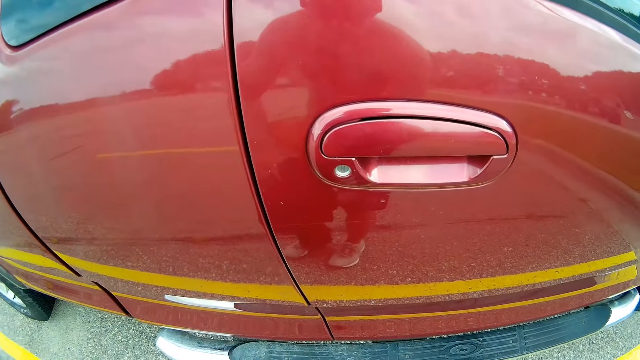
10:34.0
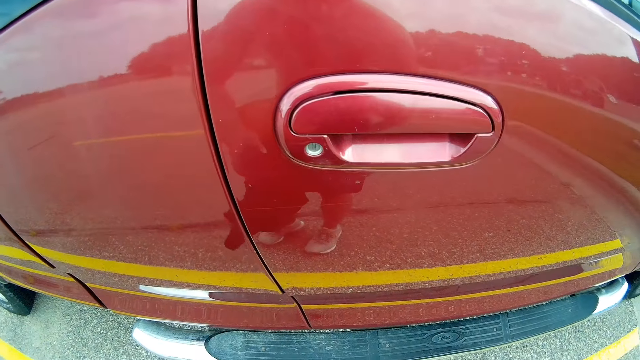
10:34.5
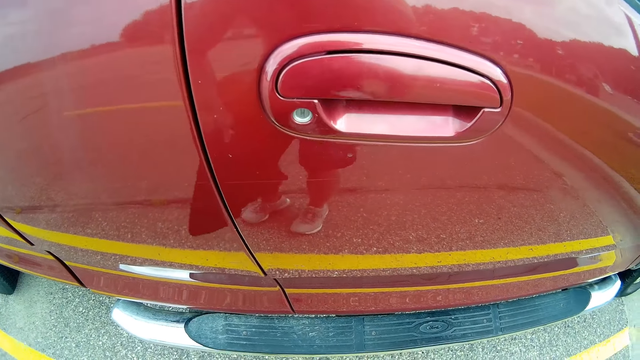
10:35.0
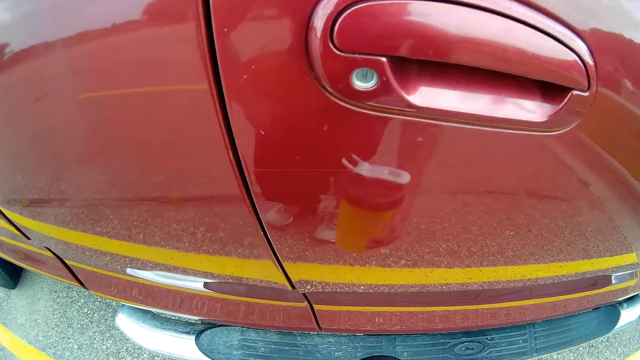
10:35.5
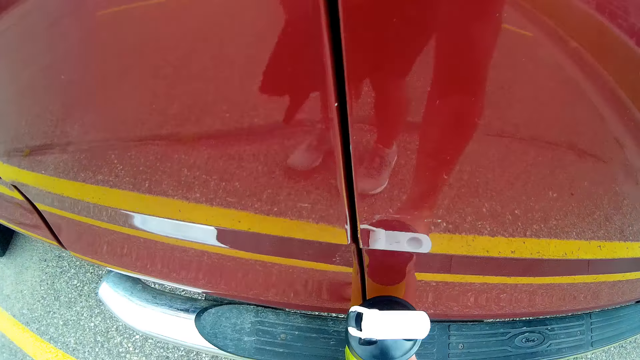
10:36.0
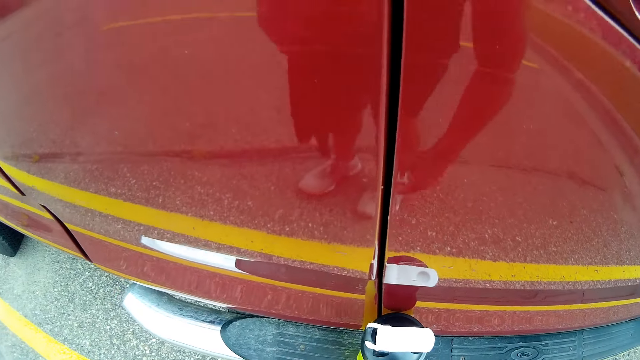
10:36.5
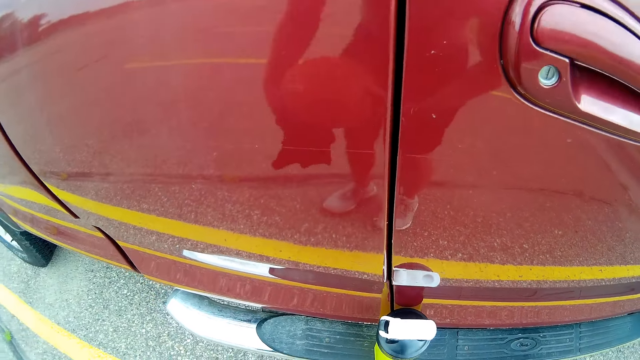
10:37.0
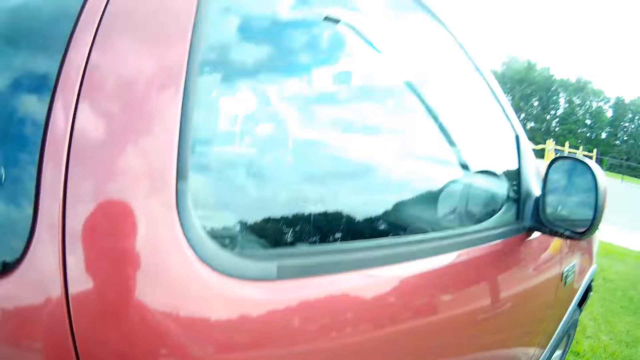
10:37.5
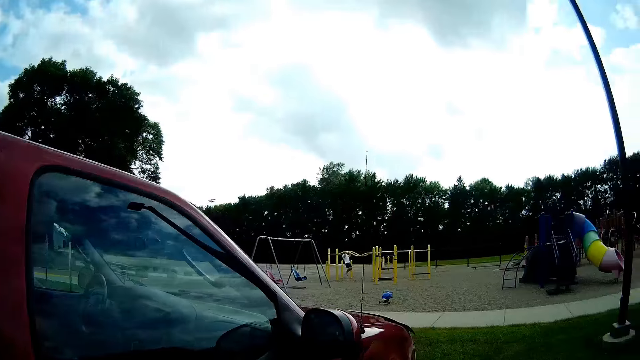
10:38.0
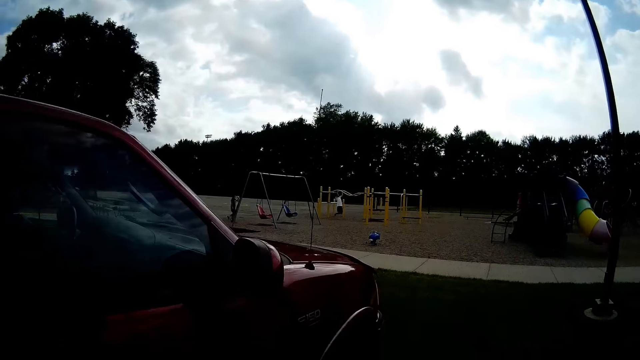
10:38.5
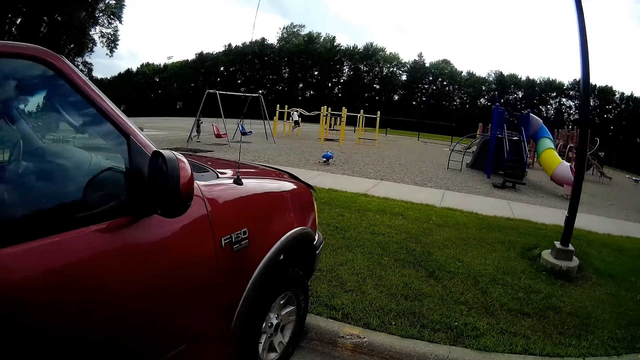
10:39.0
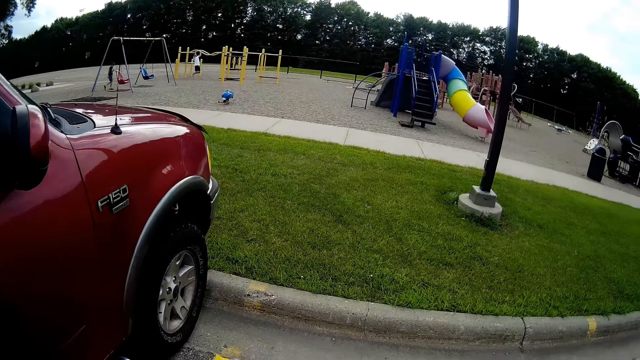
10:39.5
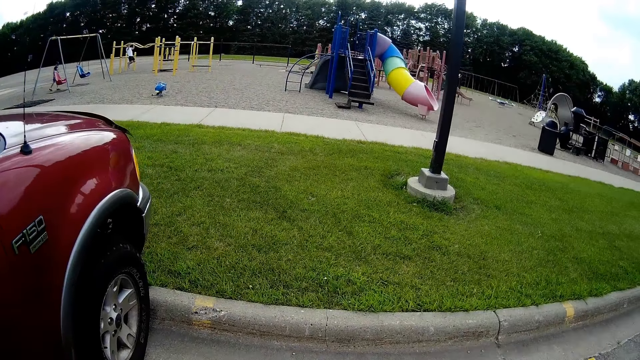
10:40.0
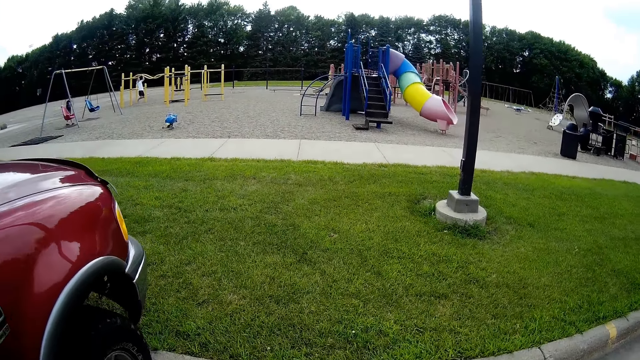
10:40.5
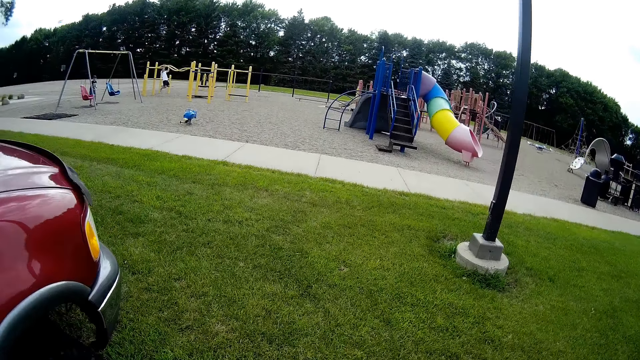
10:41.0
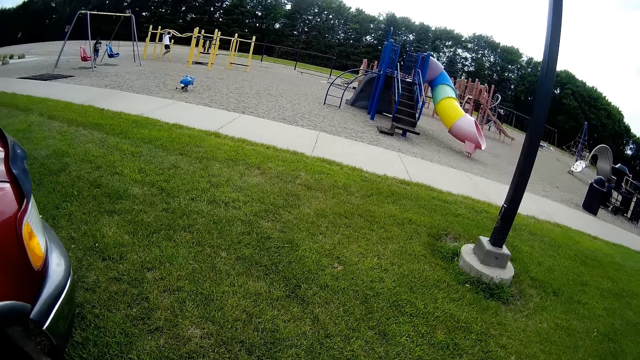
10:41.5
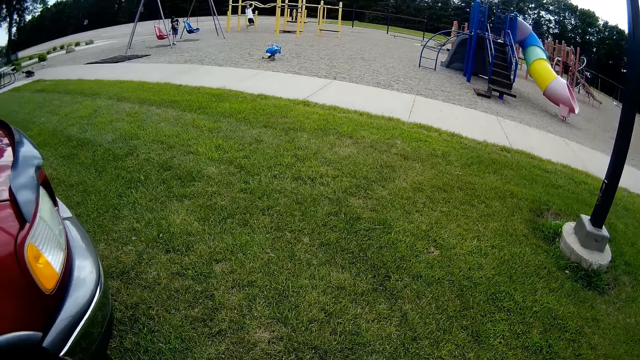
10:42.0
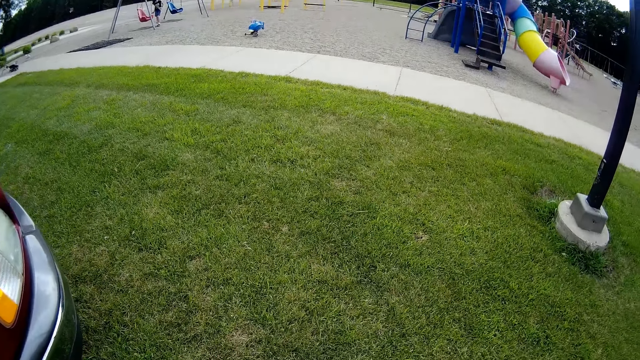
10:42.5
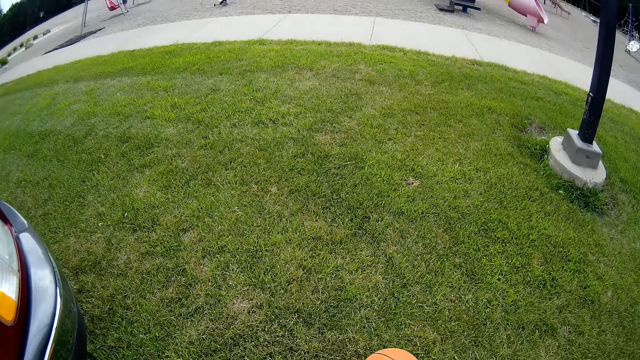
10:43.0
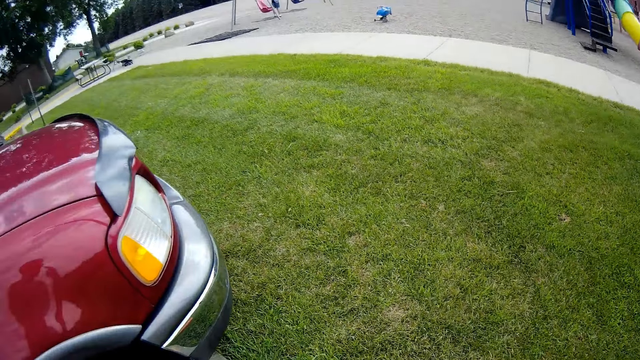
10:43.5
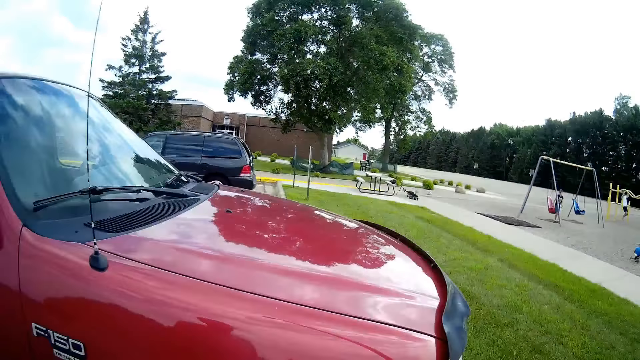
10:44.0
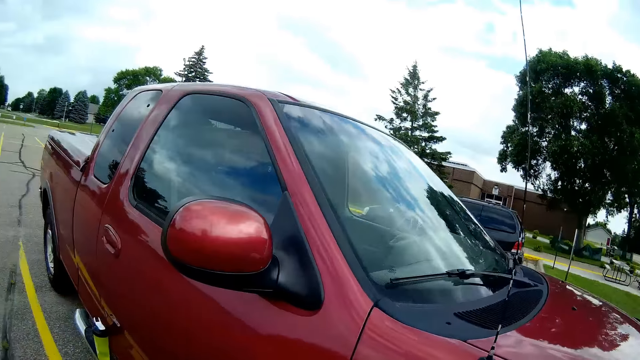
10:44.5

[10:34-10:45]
The camera wearer puts a bottle on the ground. A person does push ups on a metal bar. The camera wearer walks around the car.

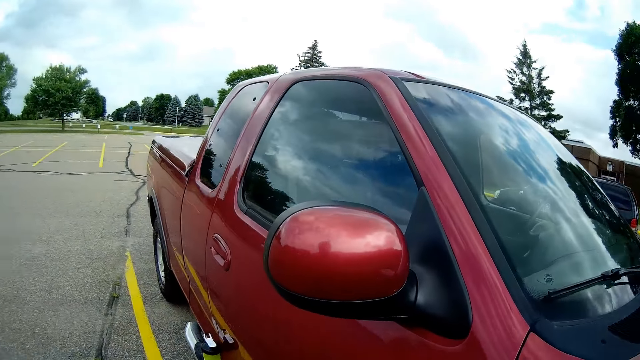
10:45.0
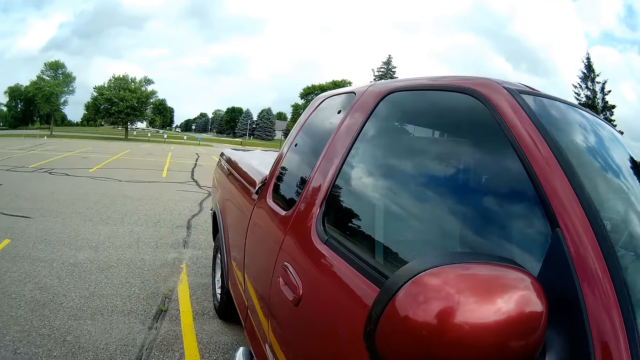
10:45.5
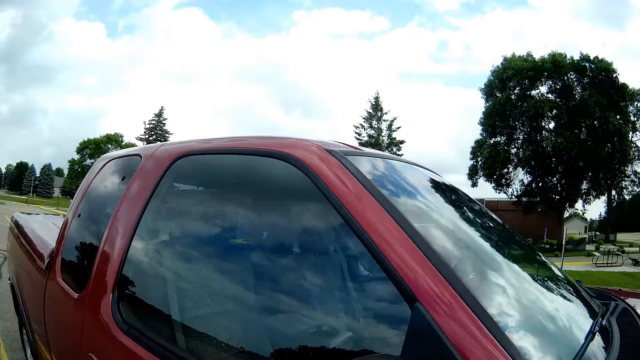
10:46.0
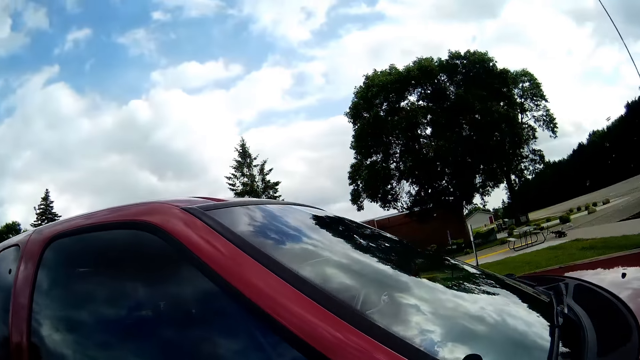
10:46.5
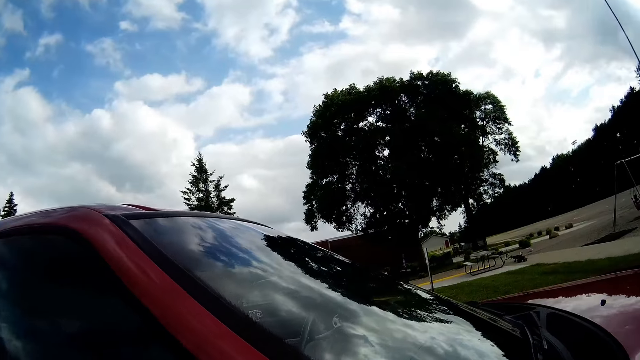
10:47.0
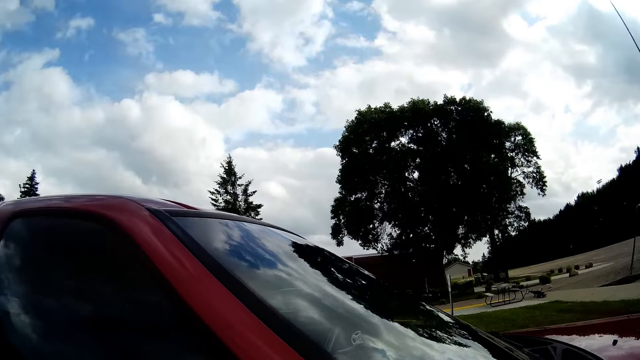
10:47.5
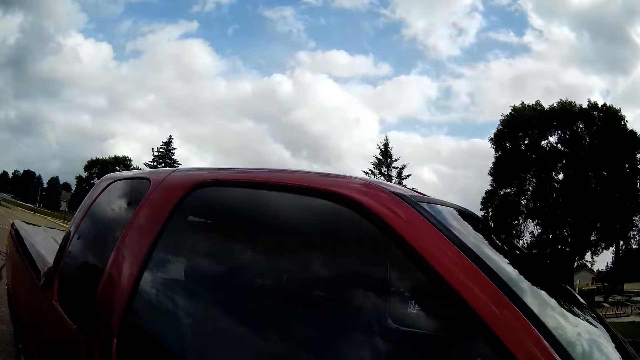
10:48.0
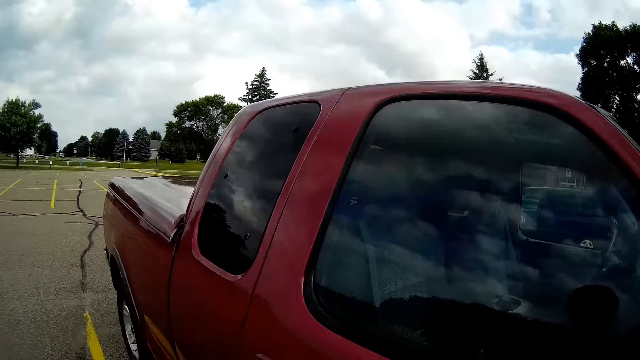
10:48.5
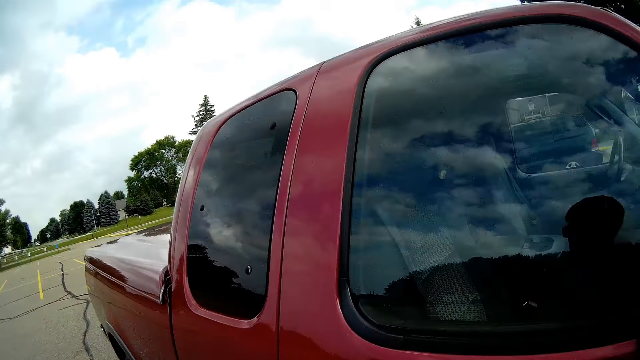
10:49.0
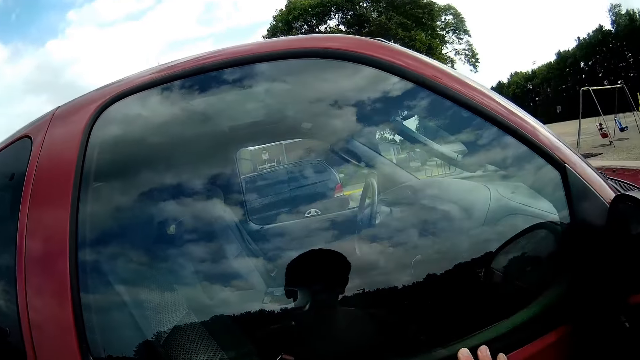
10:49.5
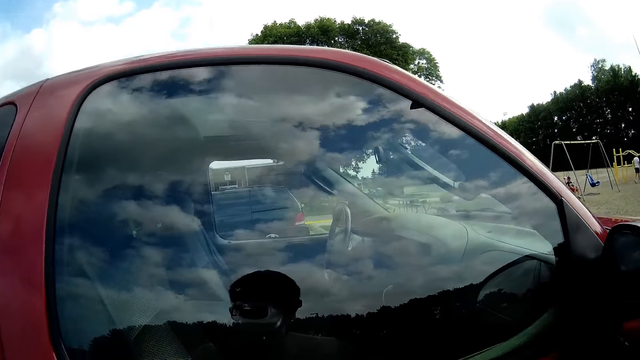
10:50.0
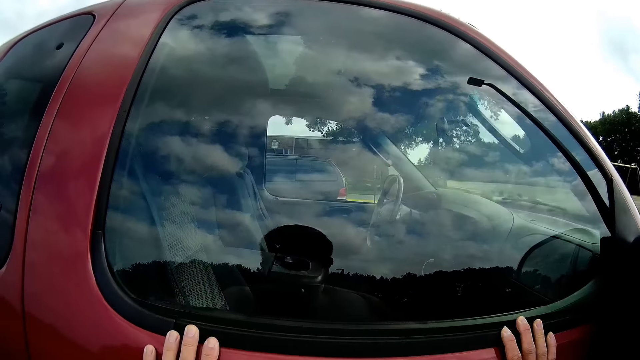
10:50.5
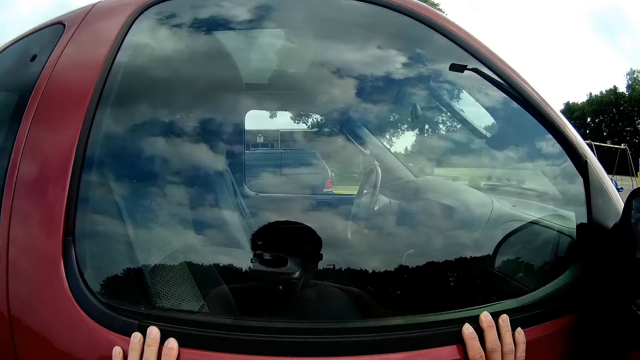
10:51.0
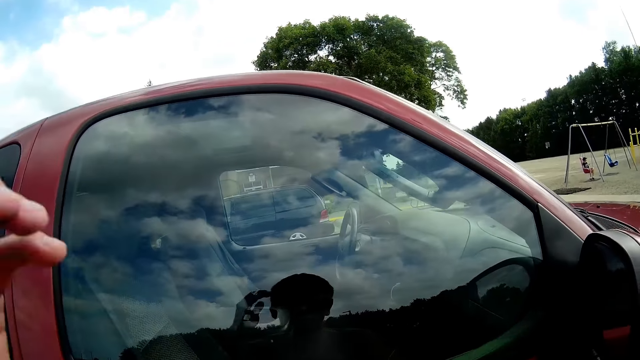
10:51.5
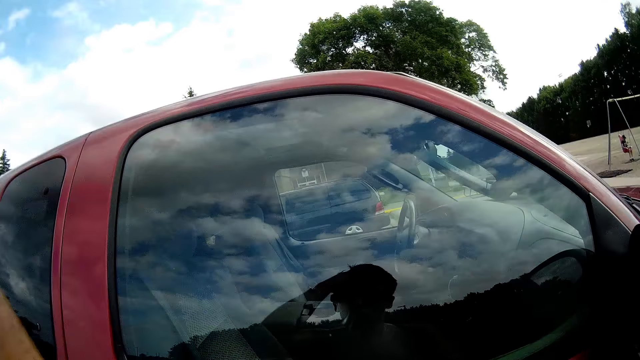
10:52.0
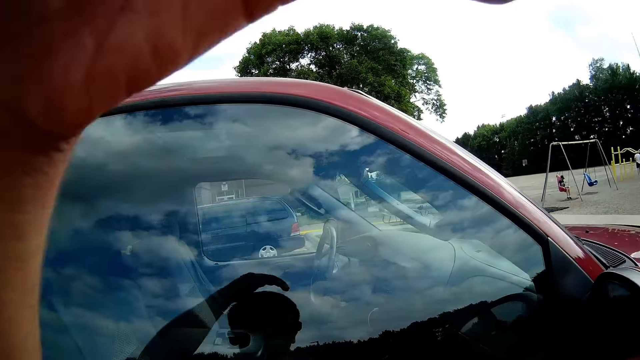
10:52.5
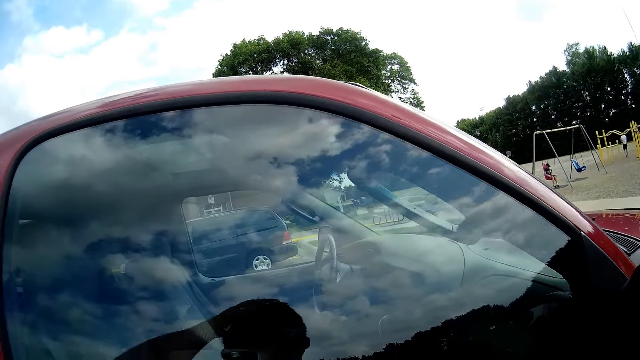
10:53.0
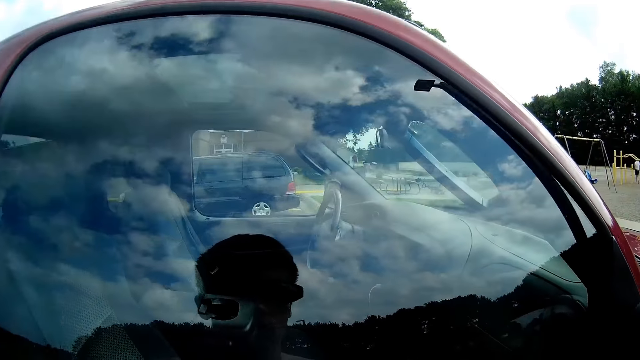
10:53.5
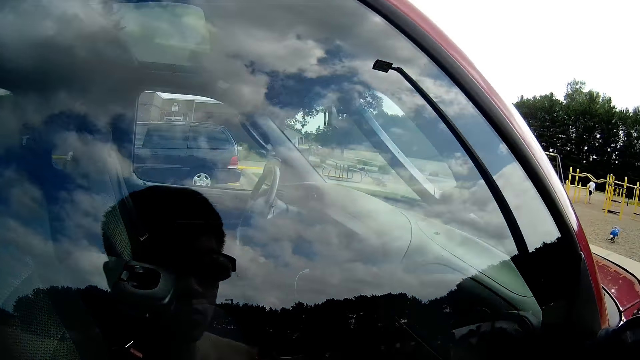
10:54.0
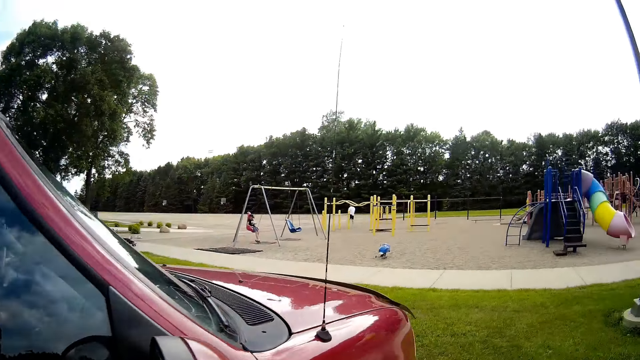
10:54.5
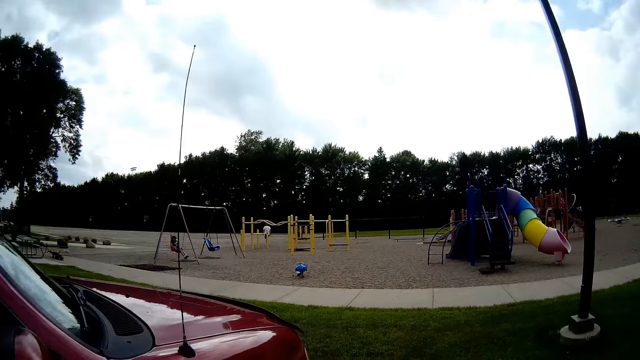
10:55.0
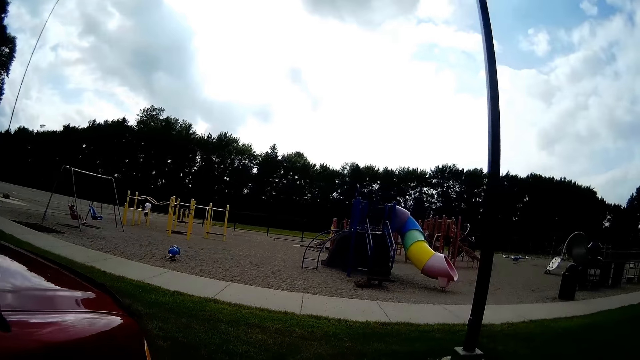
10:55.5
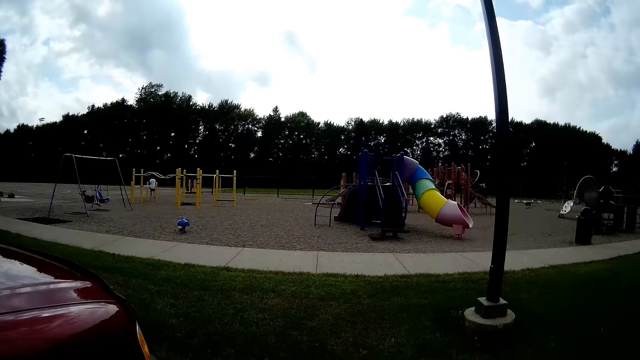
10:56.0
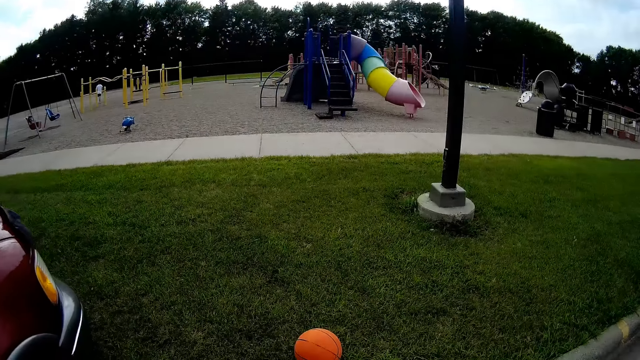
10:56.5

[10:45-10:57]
The camera wearer touches the car with both hands. A person stands still. The camera wearer wipes his head with his hand. He runs his fingers through his hair. He walks towards a pavement.
